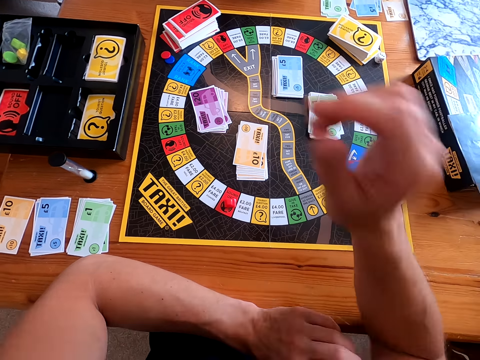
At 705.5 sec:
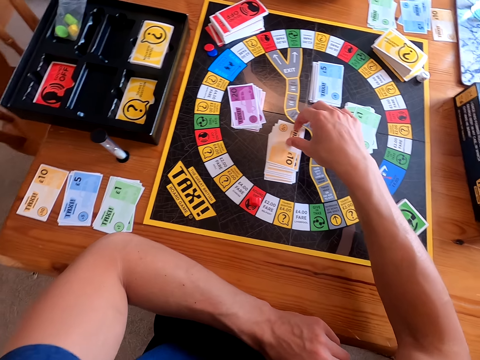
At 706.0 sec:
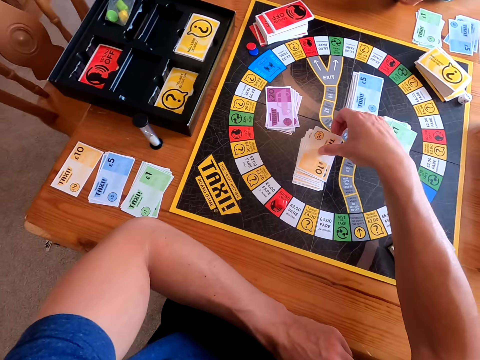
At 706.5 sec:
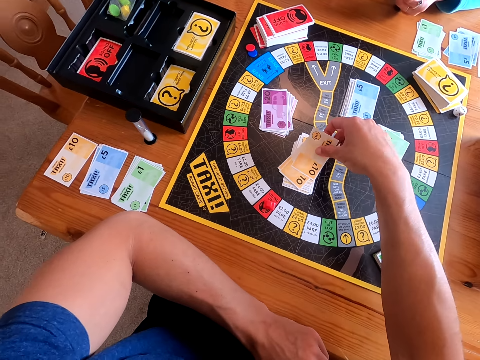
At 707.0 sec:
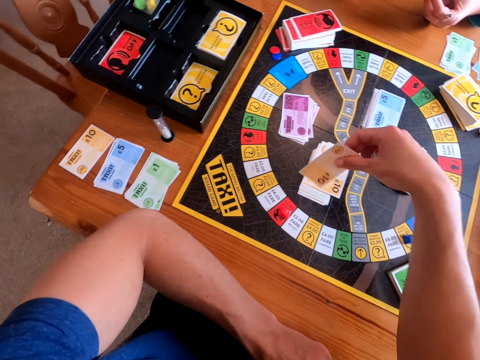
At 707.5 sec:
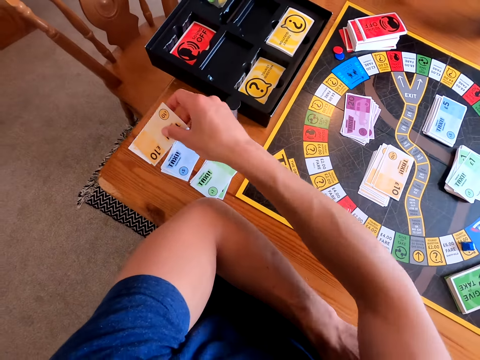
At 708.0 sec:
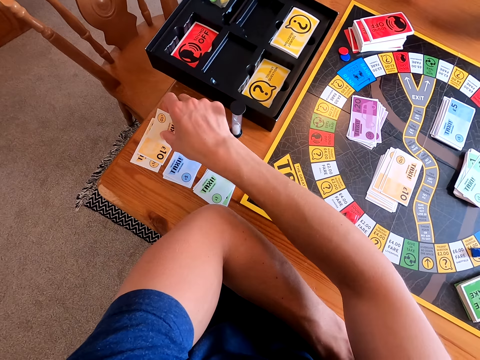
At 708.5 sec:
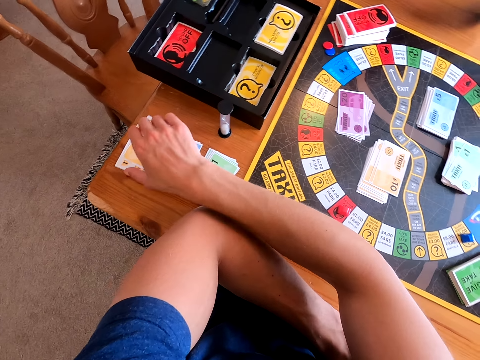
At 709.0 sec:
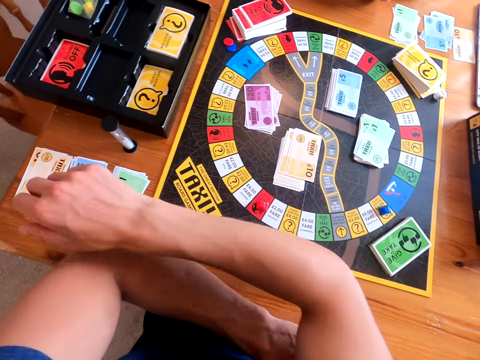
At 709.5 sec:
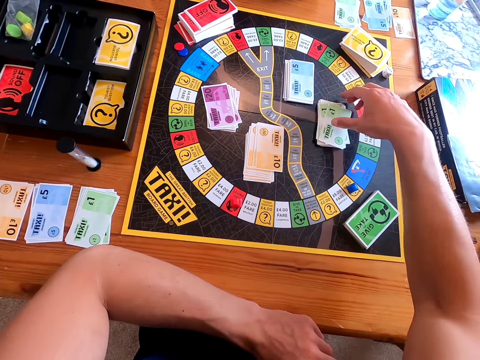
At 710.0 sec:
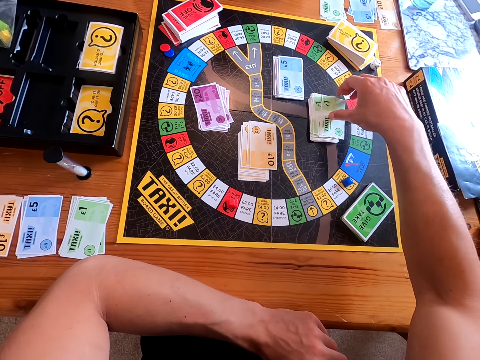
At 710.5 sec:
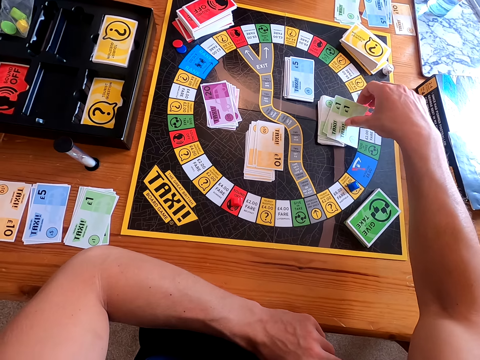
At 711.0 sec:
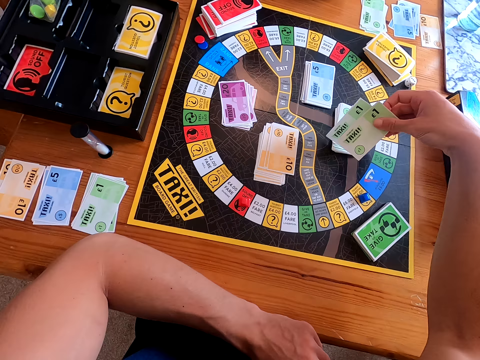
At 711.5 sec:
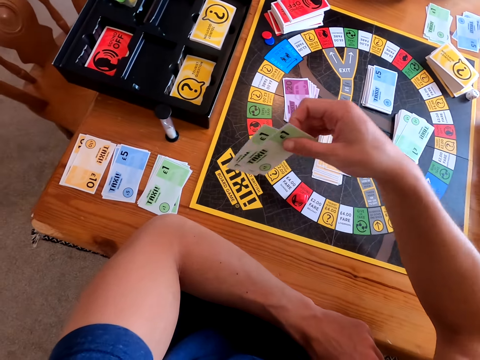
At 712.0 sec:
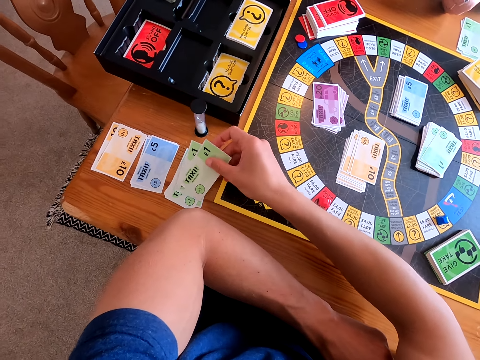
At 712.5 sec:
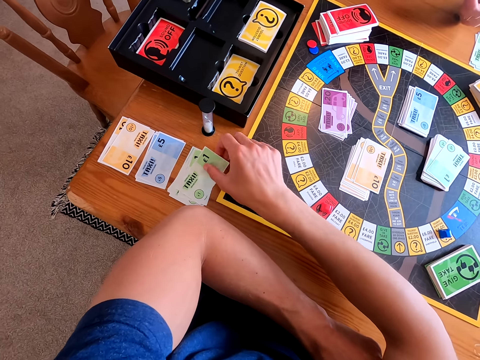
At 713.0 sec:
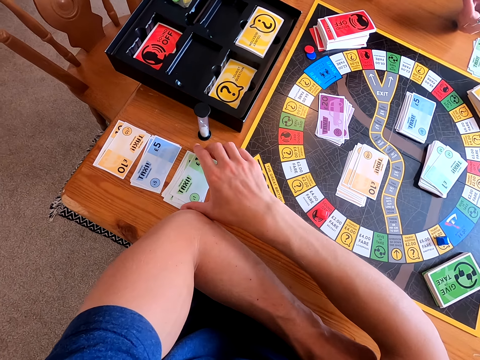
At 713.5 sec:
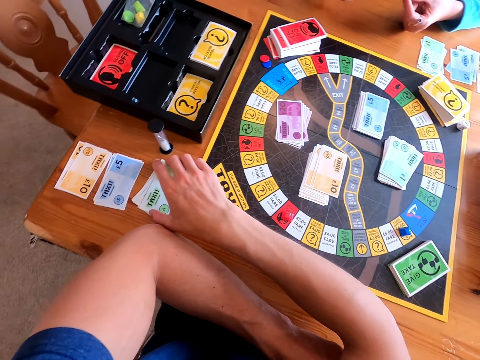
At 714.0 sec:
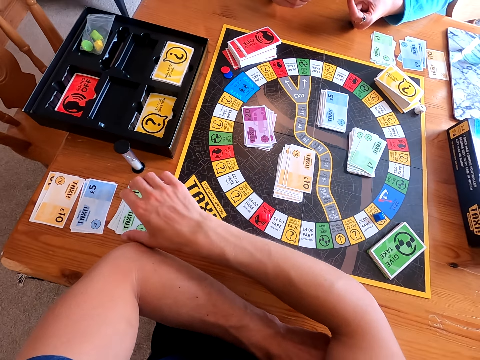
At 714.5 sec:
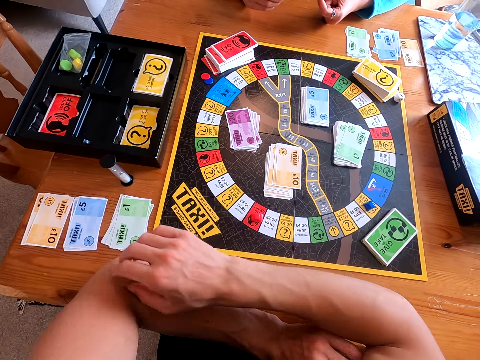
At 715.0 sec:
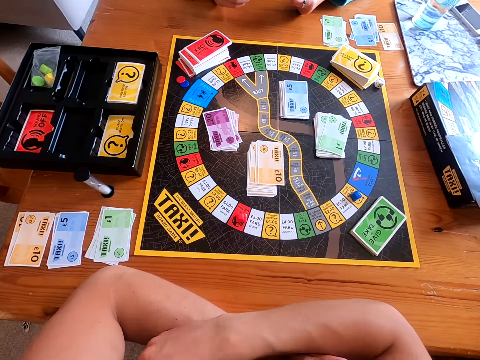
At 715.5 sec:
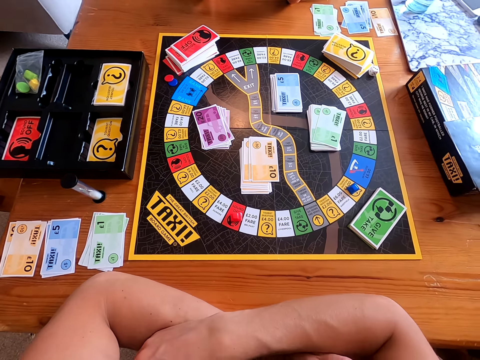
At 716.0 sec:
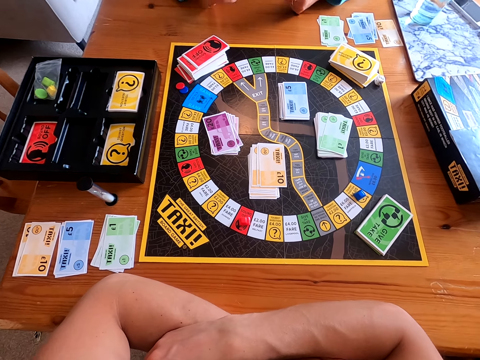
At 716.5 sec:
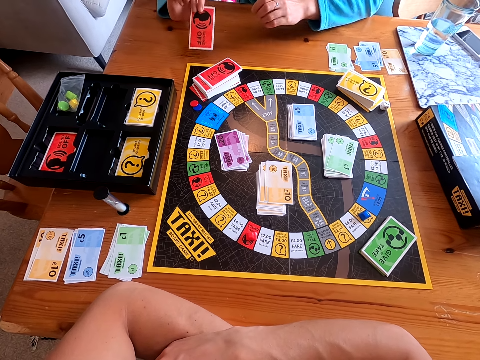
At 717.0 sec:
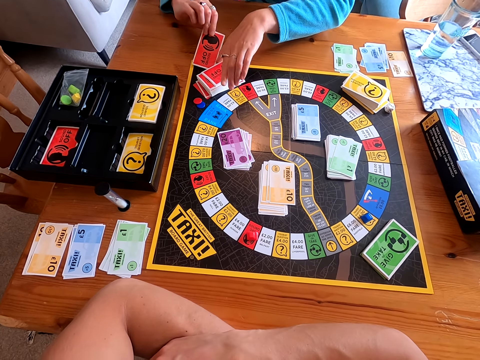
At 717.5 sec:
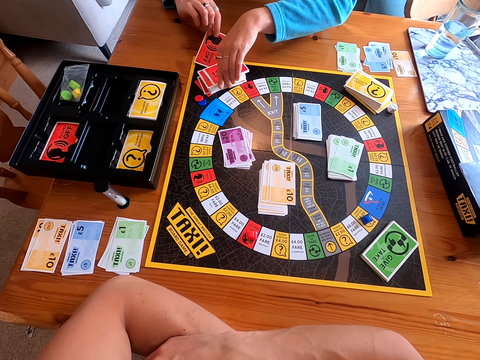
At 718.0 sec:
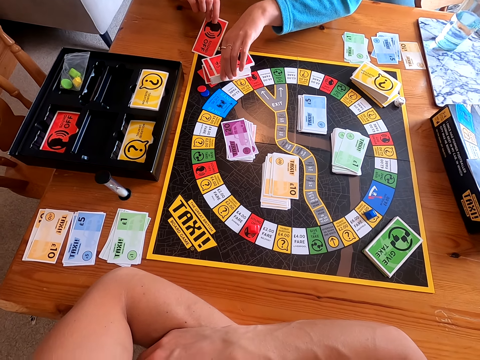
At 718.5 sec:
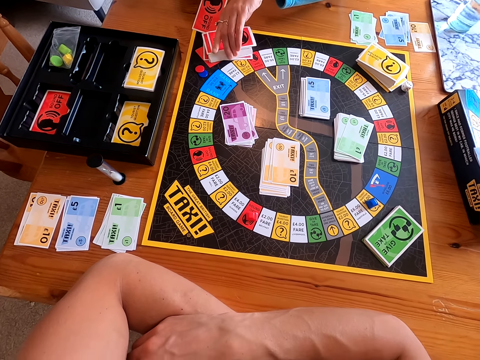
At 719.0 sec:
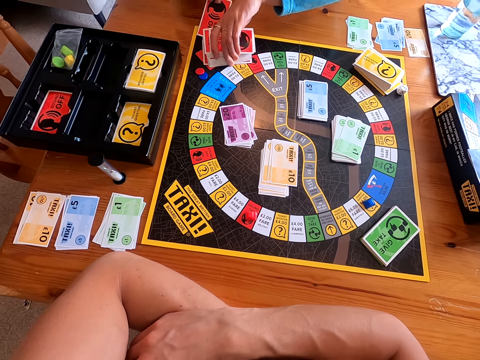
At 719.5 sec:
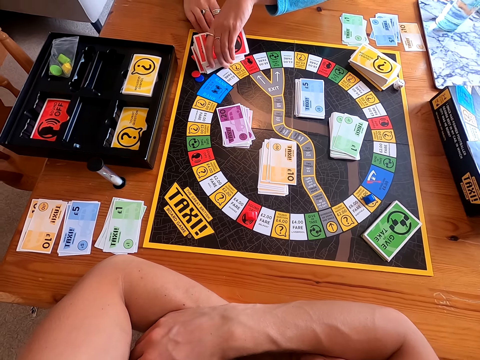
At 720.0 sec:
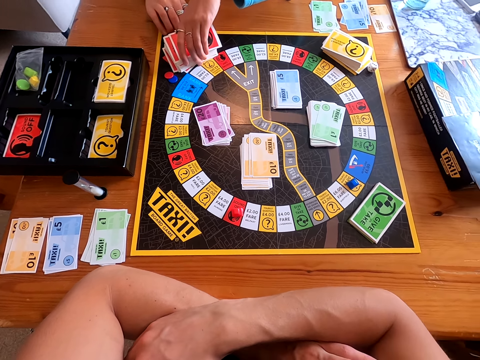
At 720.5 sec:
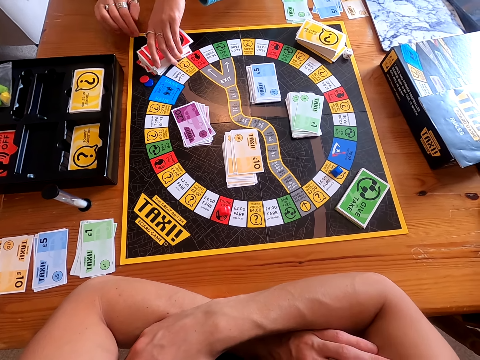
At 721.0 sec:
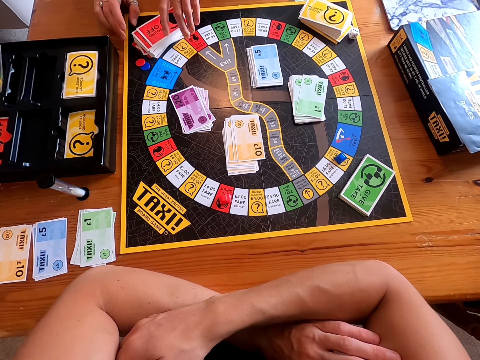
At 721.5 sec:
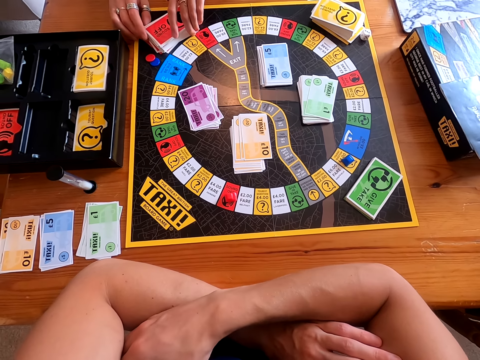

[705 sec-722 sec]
A lady speaks to the camera wearer. The camera wearer picks an orange card from the game mat. They speak to the lady. The lady speaks to the camera wearer. The camera wearer places the orange card on the table. They pick two green cards from the game mat. They place the two green cards on the table. They speak to the lady. The lady places the red card beneath other red cards on the game mat.

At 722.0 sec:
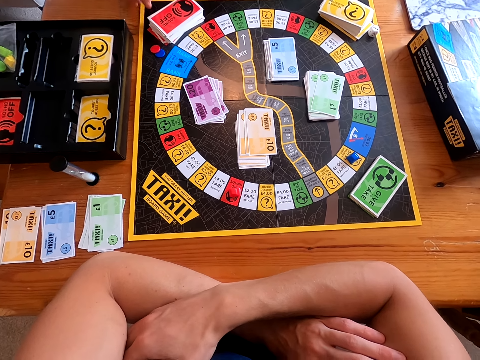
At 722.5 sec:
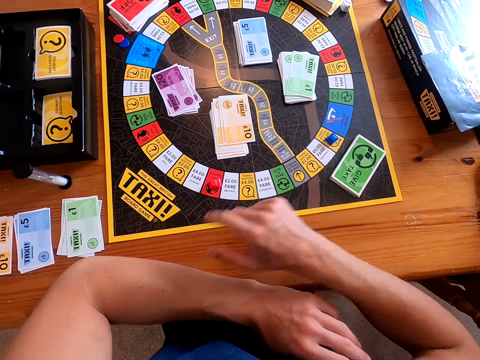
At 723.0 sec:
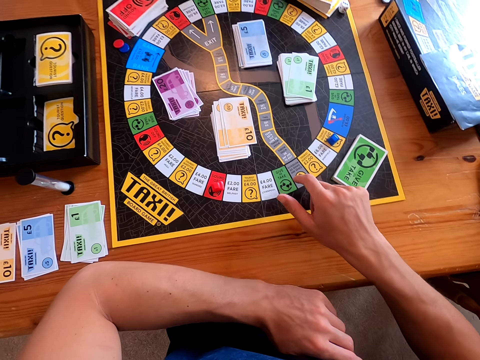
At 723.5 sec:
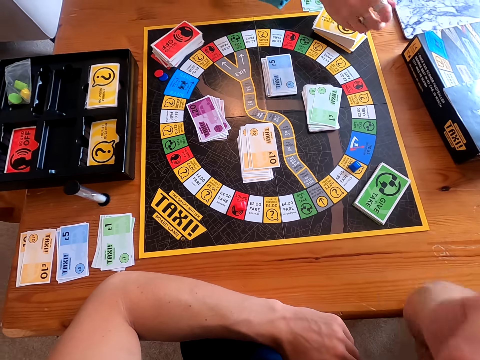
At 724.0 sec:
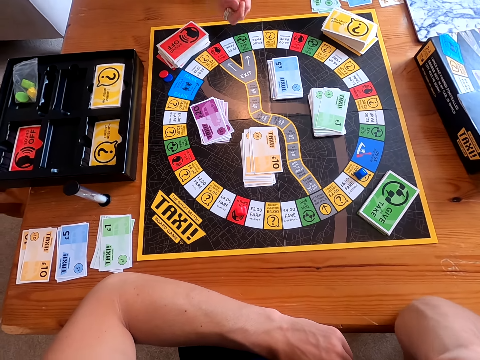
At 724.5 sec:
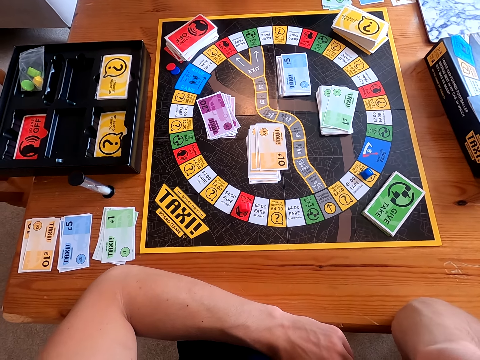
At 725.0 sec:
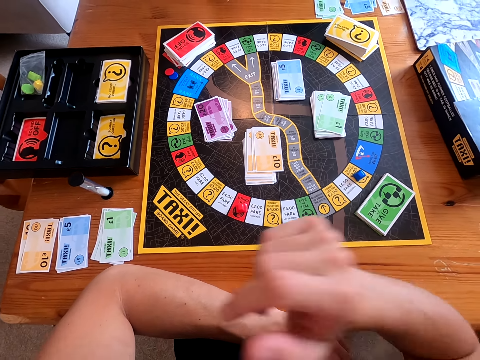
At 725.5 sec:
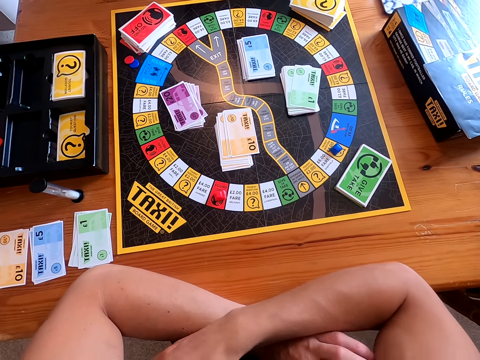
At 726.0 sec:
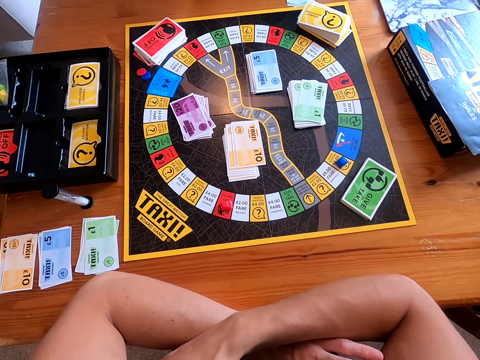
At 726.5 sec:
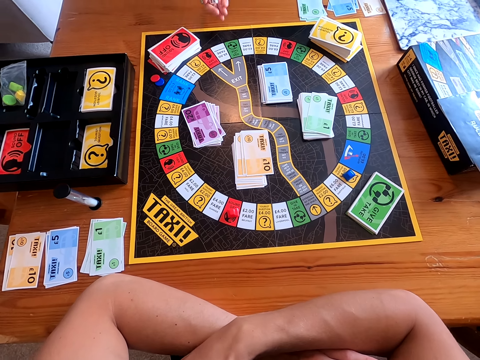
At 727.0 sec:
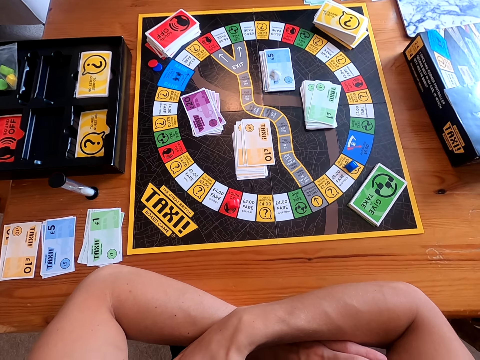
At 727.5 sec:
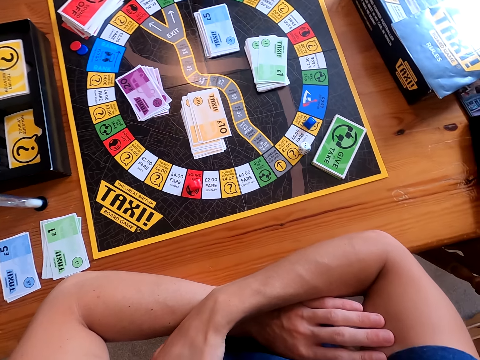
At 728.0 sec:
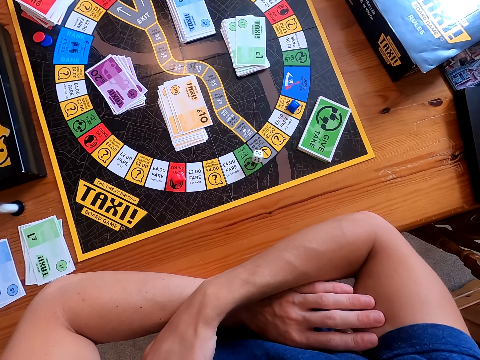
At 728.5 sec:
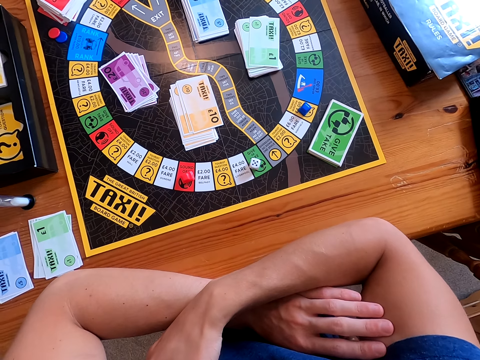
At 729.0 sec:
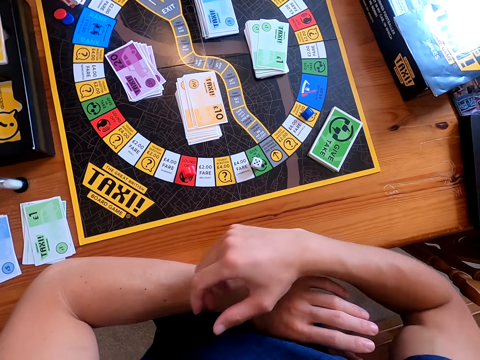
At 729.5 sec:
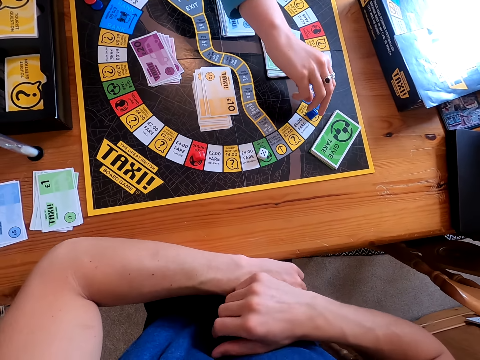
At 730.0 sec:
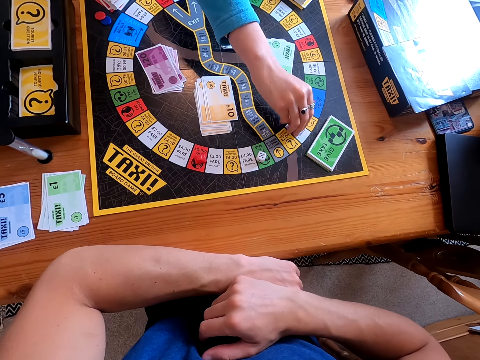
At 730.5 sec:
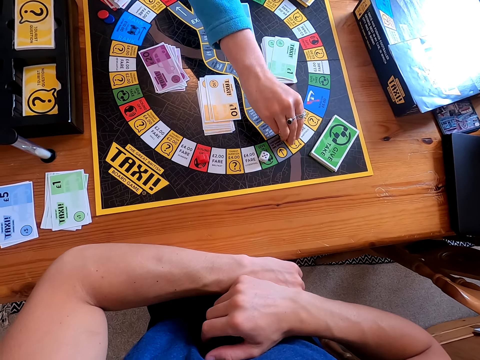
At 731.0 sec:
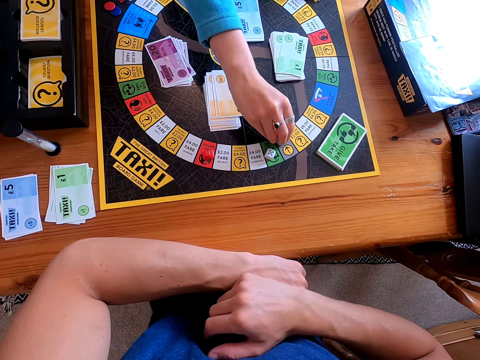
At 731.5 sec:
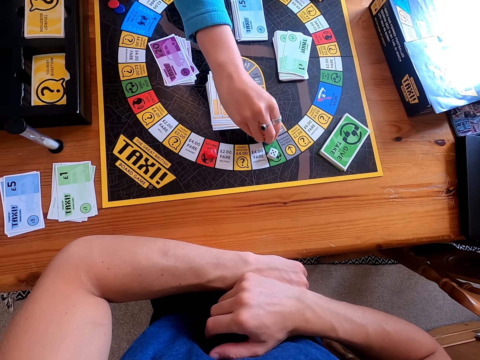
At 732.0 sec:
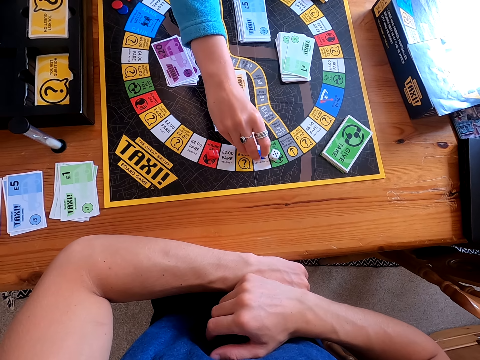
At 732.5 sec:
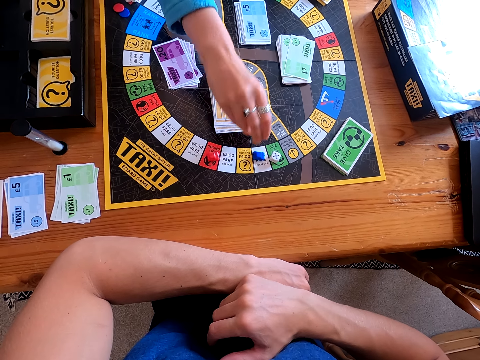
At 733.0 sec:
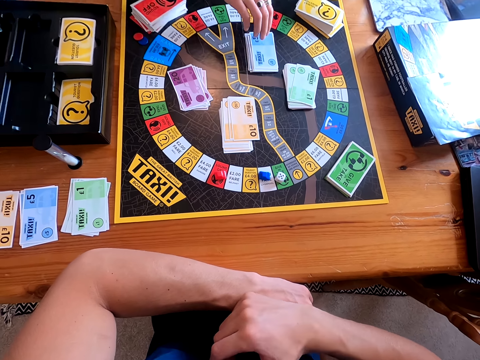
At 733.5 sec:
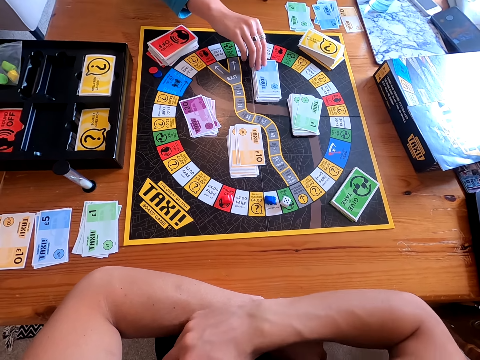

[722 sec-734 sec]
A lady picks the dice from the game mat. She shuffles the dice with the right hand in her hand. The lady throws the dice on the game mat. The lady picks a blue object from the game mat, moves the blue object on the game mat, and lets go of the blue object. The lady picks a blue card from the game mat.
